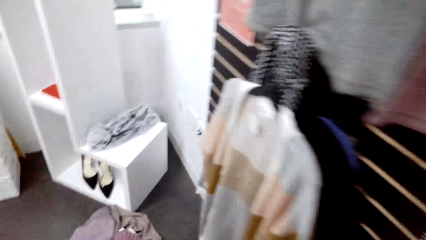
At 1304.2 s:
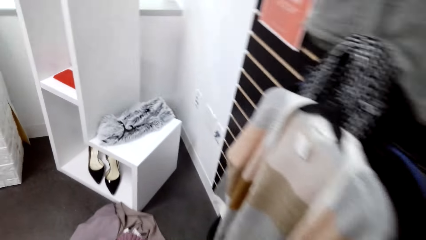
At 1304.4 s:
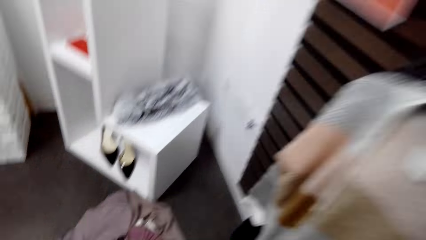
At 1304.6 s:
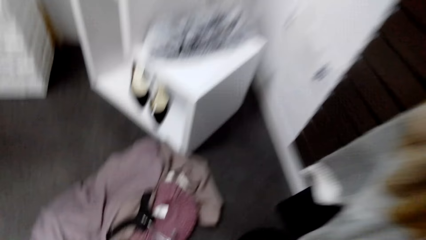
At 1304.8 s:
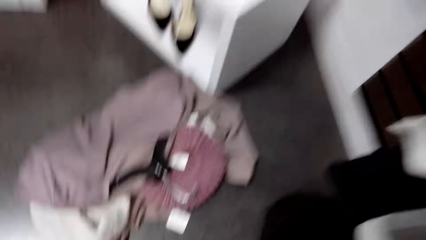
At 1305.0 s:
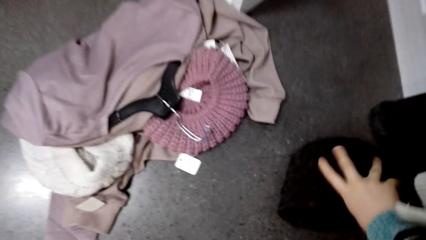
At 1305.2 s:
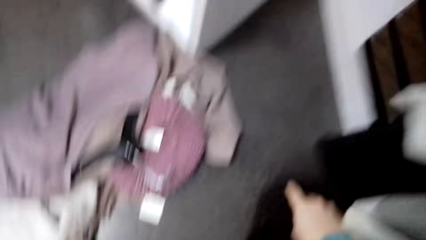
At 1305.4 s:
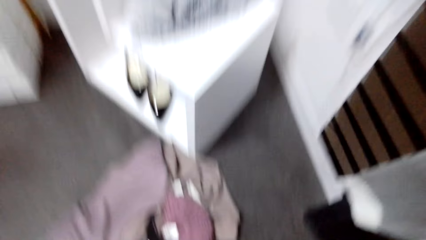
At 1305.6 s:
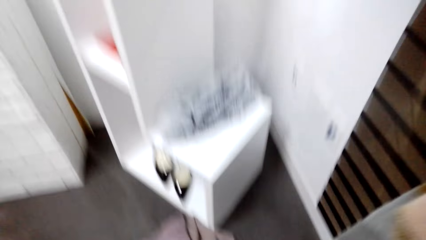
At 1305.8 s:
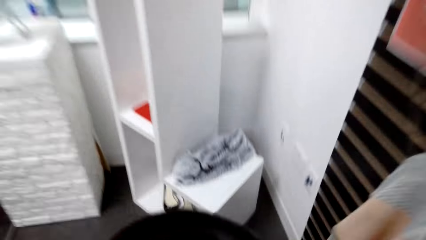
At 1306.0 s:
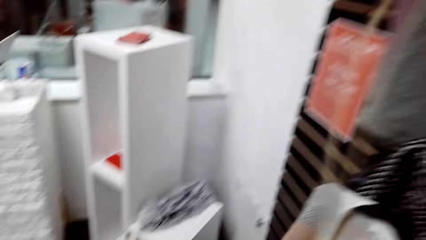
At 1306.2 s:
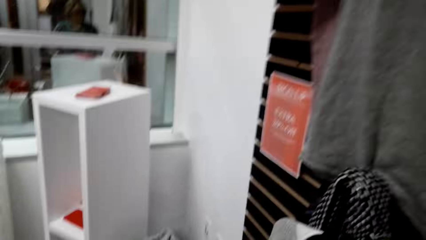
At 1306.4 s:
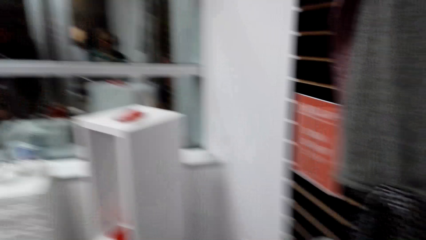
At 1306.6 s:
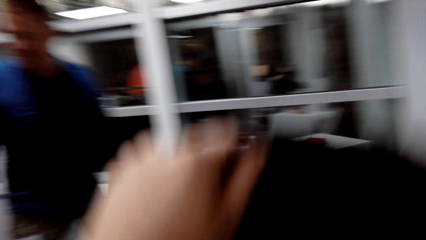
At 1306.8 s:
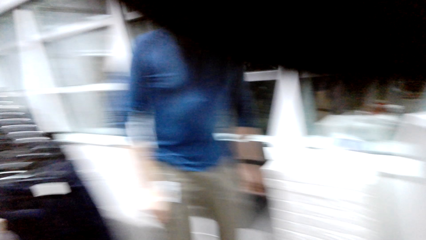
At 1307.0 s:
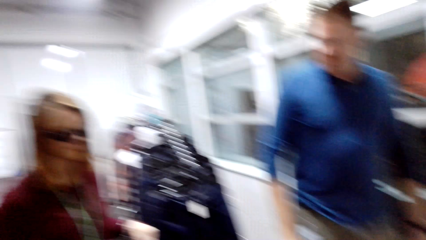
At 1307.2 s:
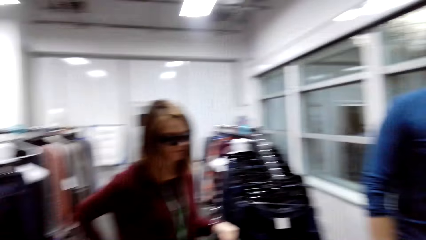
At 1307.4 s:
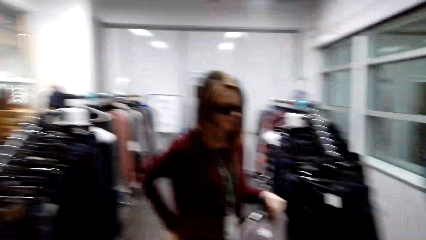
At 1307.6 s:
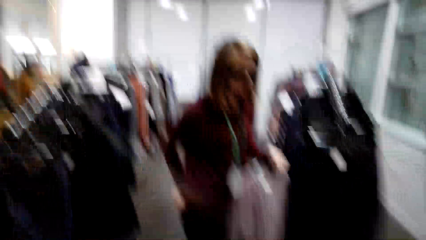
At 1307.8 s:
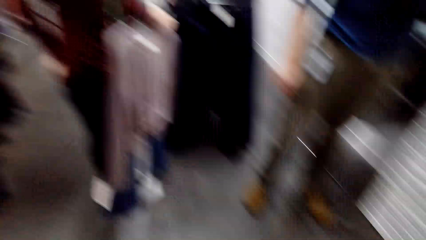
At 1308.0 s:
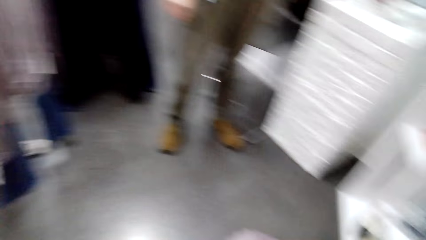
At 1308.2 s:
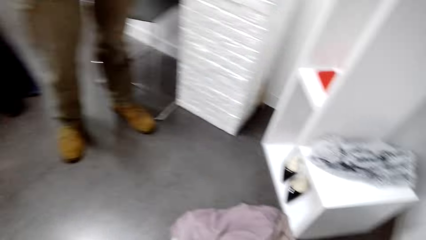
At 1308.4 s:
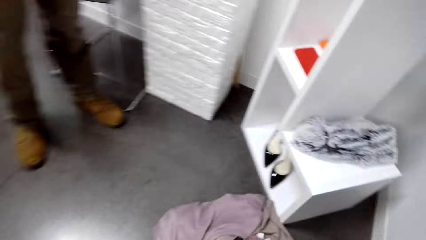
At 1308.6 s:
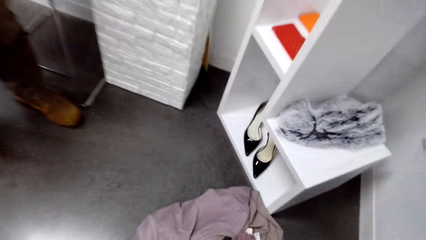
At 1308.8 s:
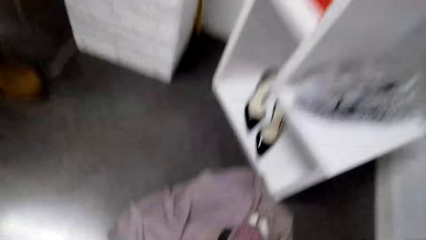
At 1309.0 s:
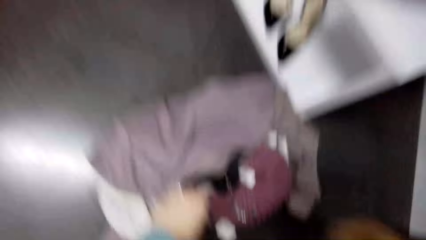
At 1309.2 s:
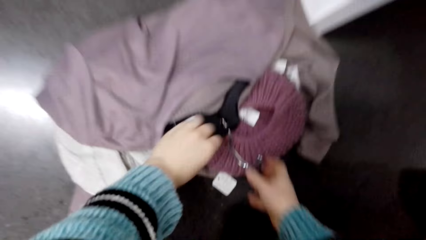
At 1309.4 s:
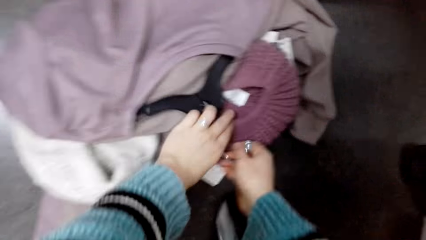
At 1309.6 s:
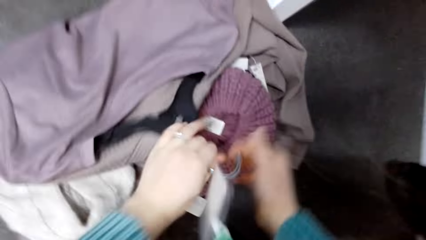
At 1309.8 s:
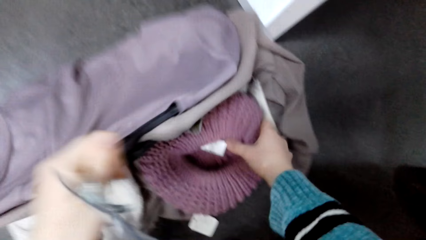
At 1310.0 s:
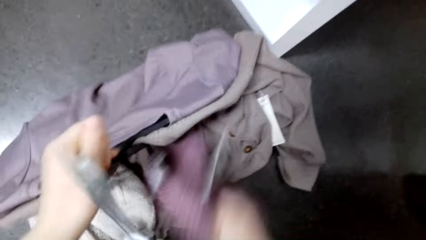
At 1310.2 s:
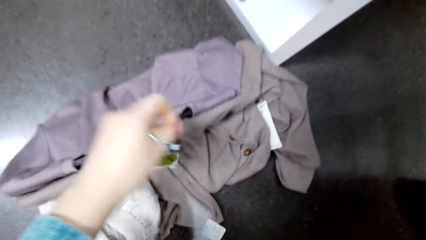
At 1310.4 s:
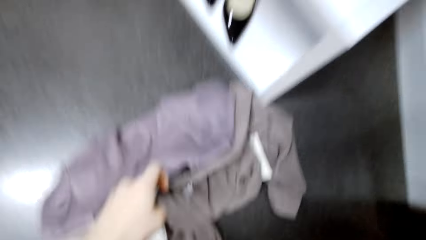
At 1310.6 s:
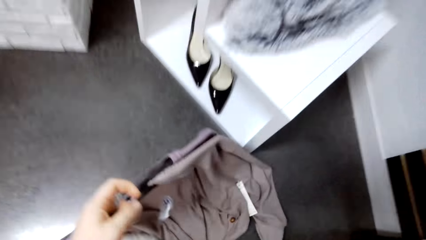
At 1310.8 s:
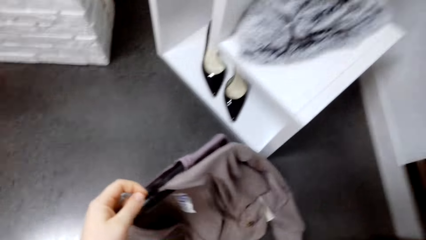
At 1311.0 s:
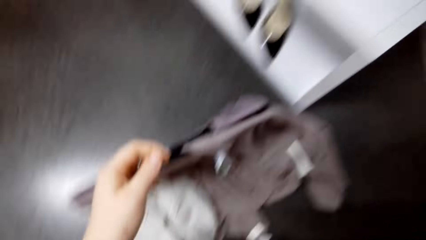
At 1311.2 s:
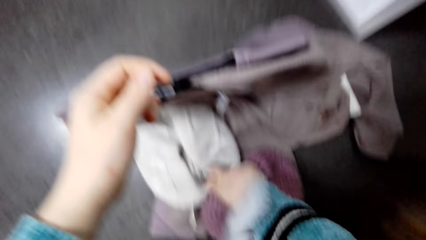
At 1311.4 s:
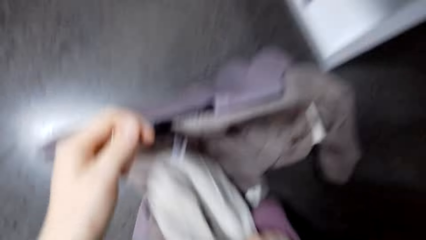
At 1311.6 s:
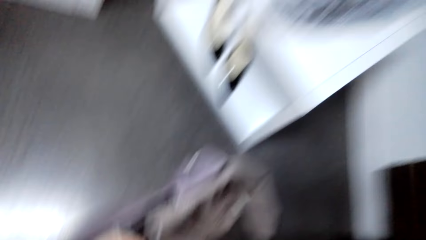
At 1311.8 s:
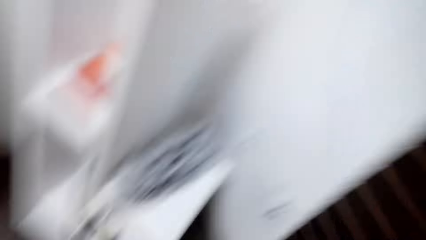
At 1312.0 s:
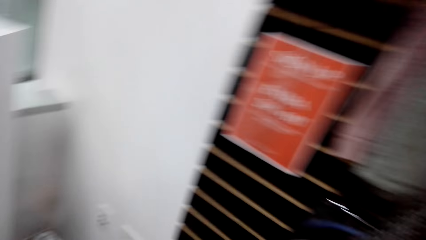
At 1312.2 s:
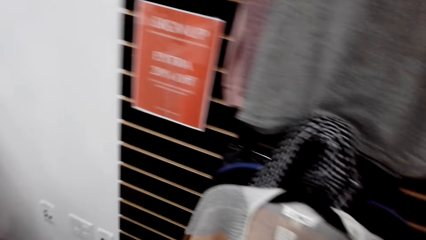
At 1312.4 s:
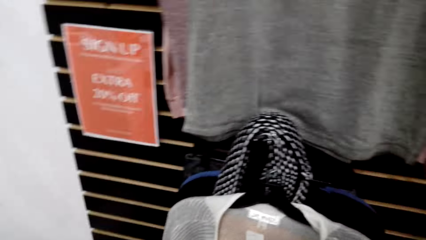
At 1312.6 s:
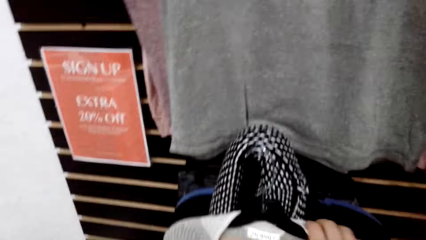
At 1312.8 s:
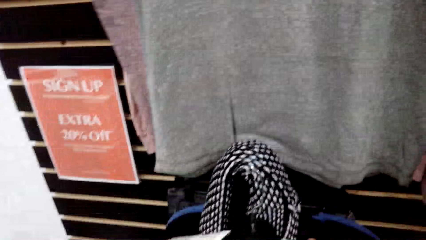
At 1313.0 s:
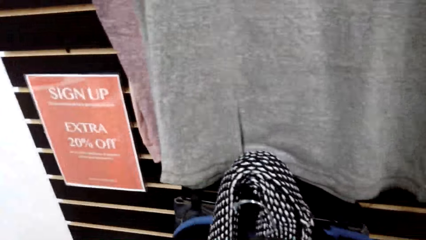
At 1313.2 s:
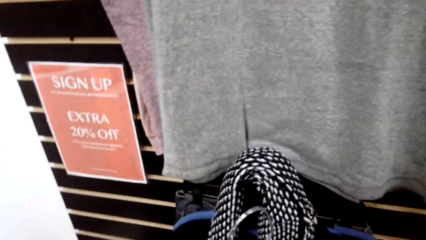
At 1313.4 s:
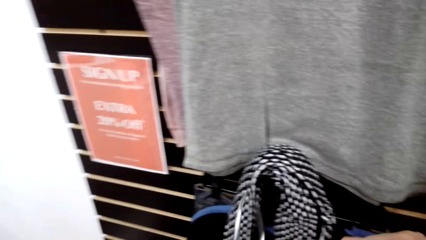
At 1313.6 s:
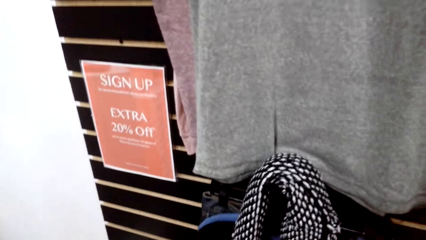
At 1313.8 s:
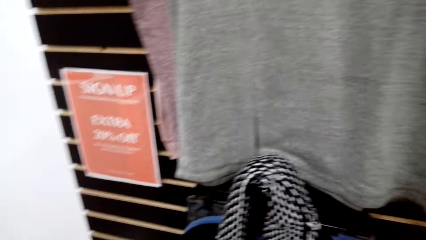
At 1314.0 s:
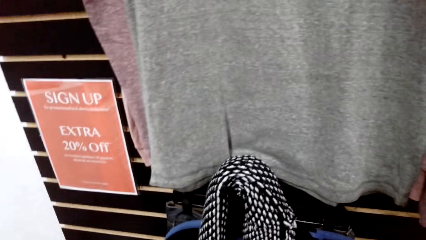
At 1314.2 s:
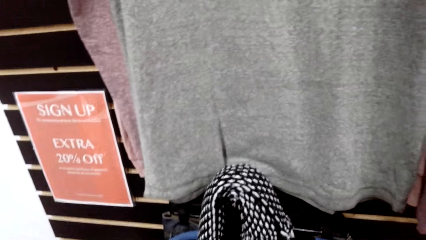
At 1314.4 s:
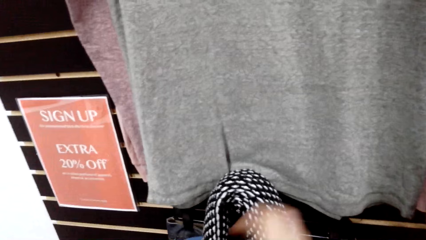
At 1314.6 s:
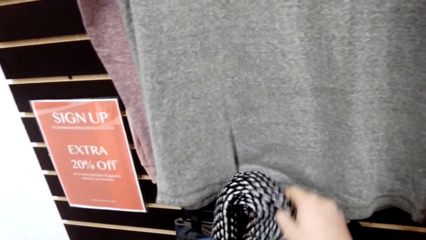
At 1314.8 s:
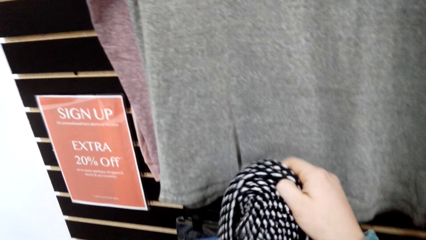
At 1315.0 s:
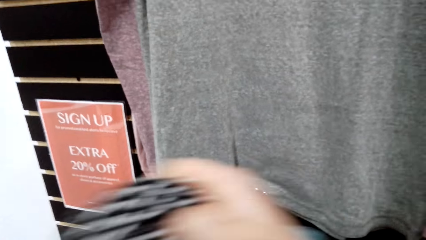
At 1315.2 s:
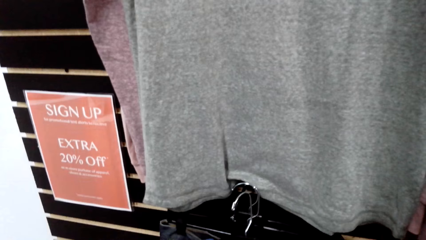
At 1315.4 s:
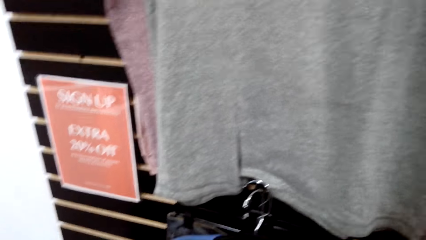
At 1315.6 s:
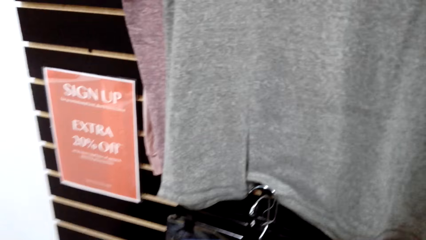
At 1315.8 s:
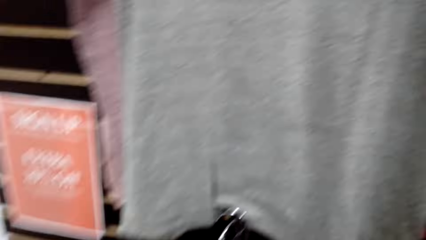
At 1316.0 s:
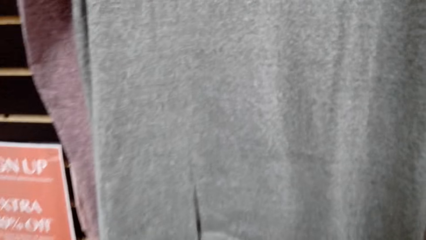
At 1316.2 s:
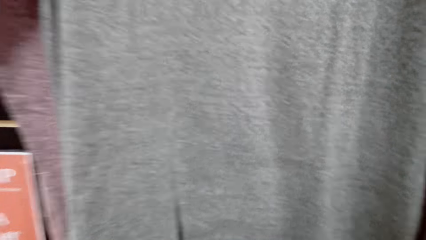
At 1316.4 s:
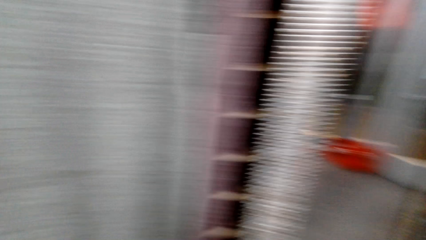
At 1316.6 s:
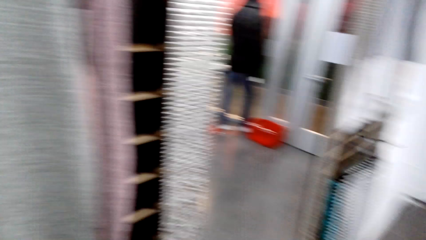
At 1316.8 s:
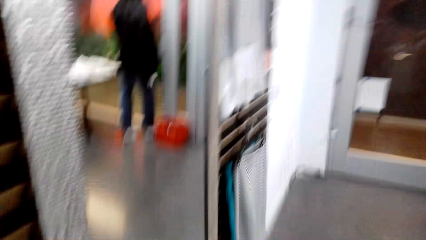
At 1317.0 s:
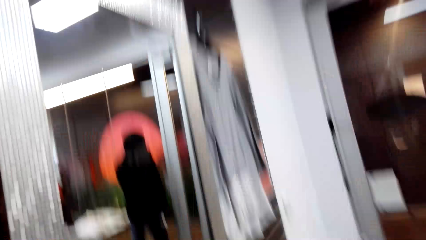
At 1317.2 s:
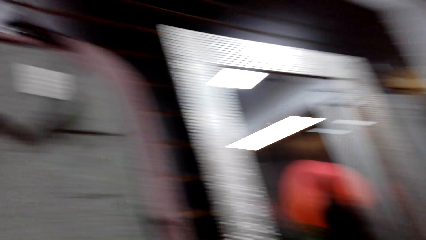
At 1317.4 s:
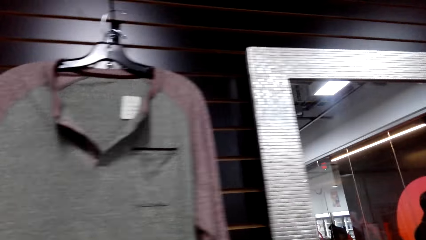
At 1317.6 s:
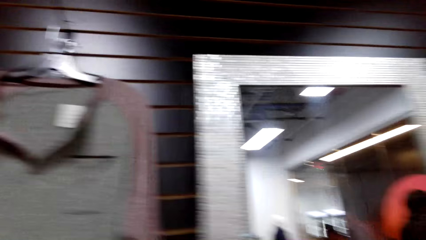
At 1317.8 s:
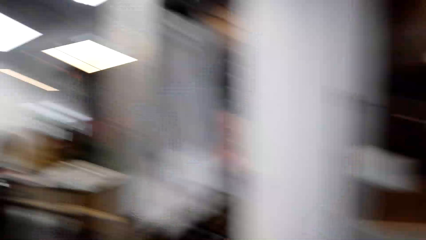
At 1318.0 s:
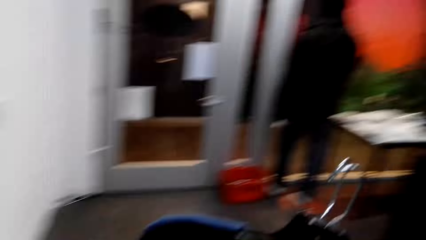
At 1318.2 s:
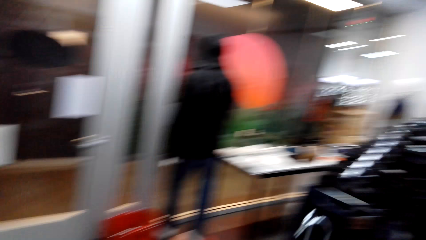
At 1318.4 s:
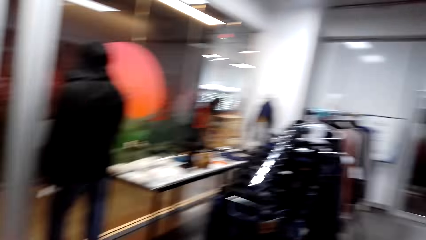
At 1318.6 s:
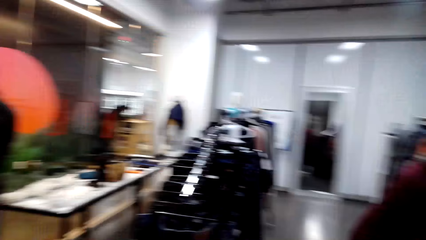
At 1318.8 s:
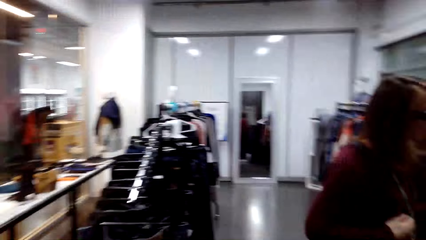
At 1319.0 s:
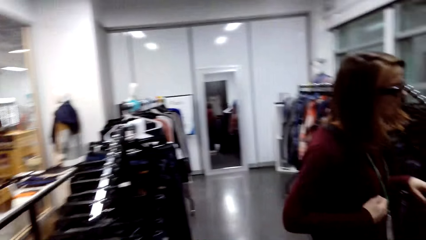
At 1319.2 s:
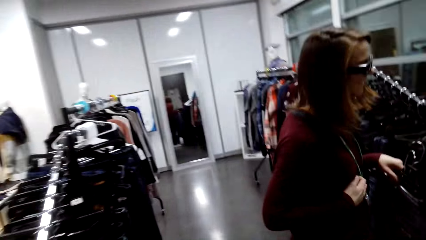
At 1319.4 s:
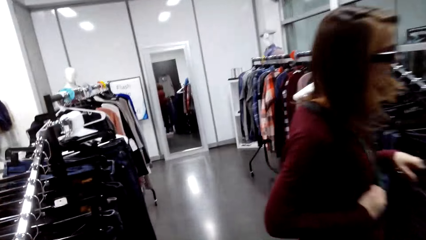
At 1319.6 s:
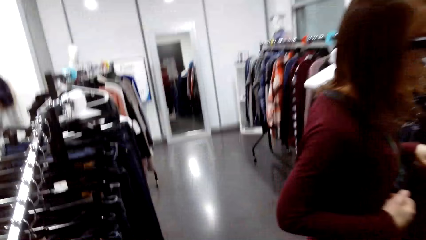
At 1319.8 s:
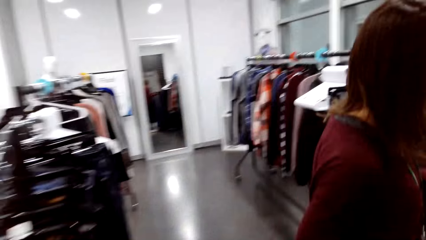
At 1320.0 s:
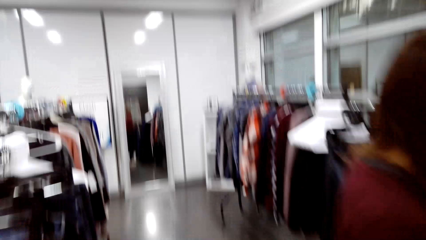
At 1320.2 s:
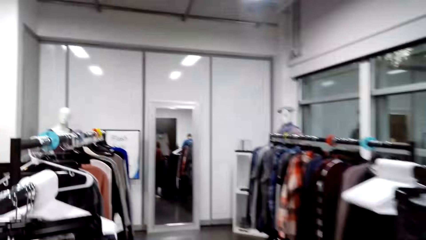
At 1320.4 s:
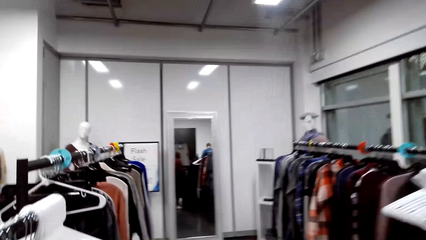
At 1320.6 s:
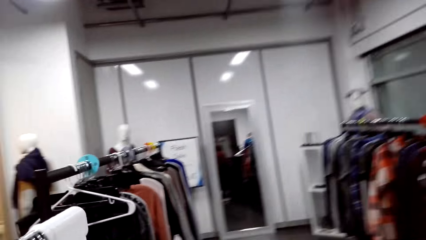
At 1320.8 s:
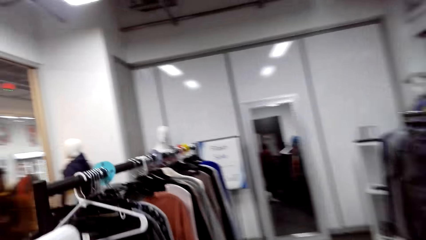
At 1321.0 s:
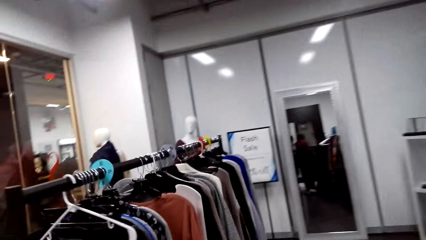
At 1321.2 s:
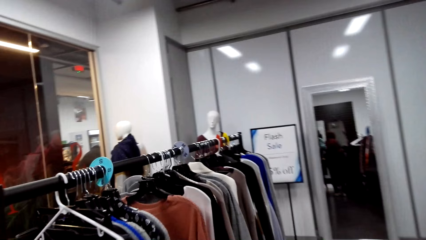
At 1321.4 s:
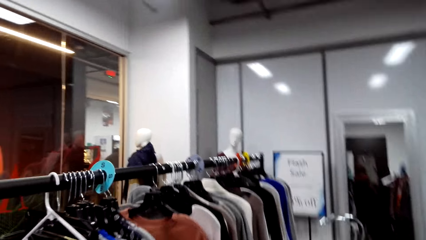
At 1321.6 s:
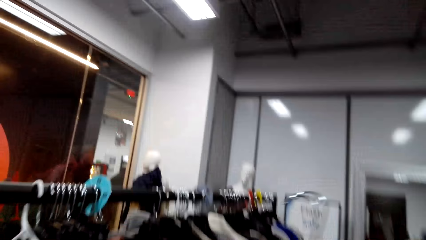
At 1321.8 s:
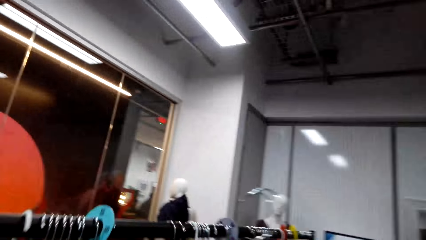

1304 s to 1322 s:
The camera wearer walks towards the clothes rack. They pick the sweater from the floor. They wear a hat. They pick the winter cap from the floor. They pick the sweatshirt from the floor. They arrange clothes. They walk towards the clothes rack. They pick the sweater from the clothes rack. They pick the scarf from the clothes rack. They talk. They walk around the store.
